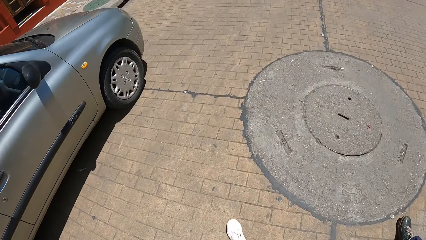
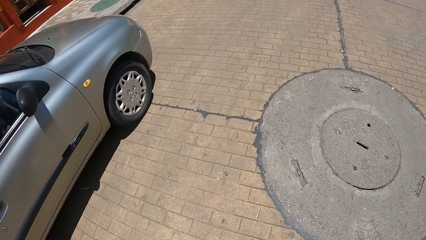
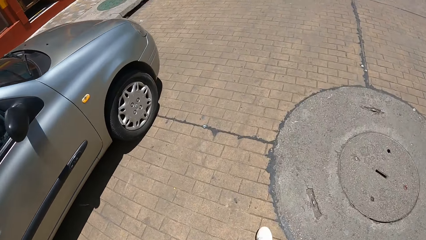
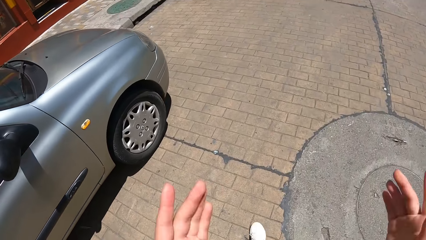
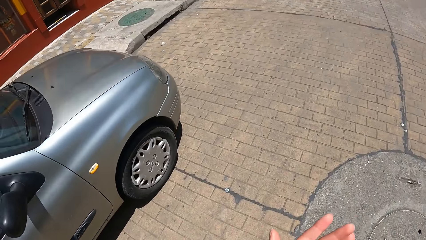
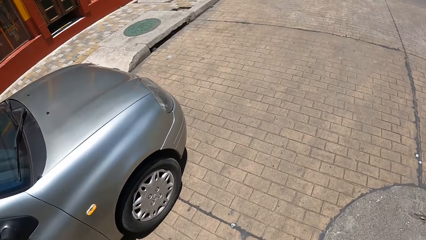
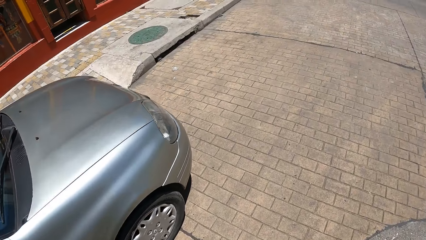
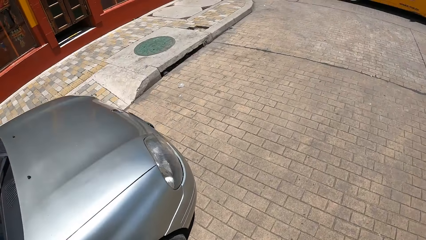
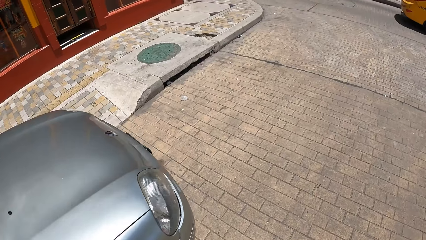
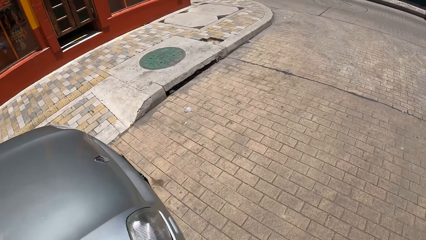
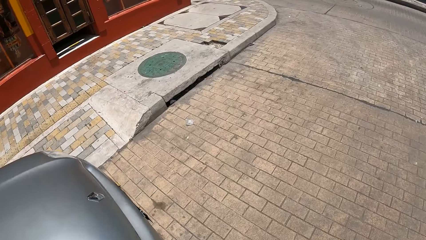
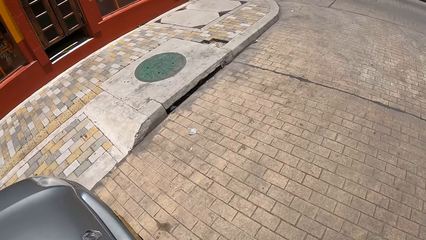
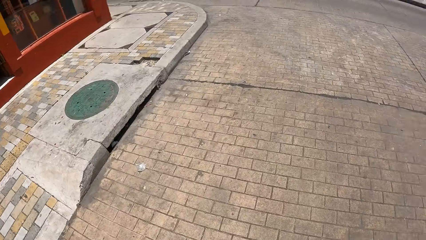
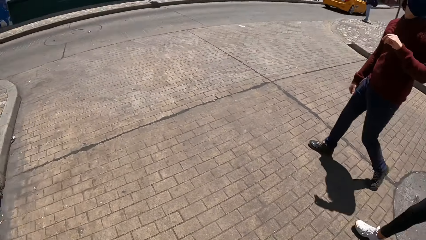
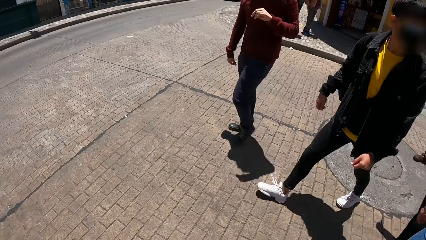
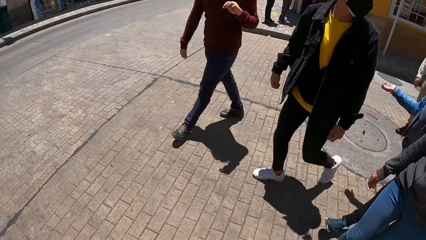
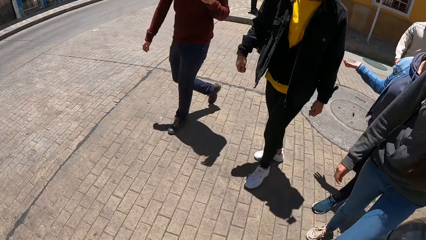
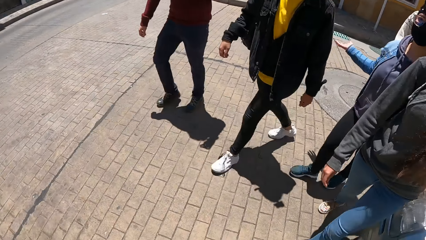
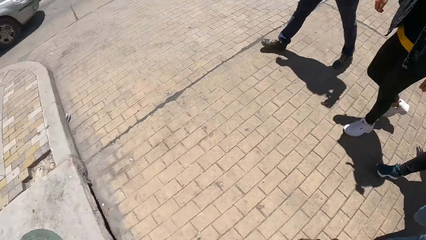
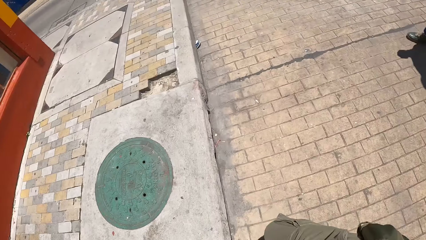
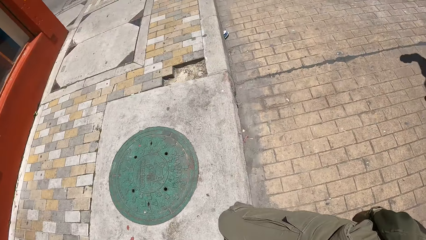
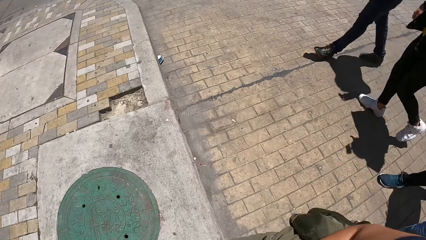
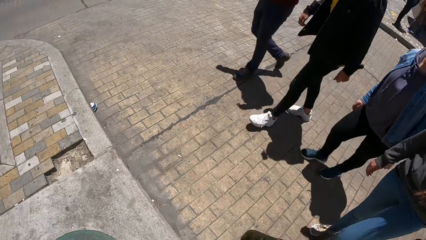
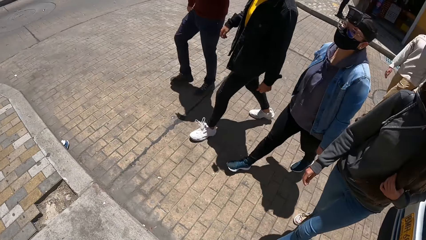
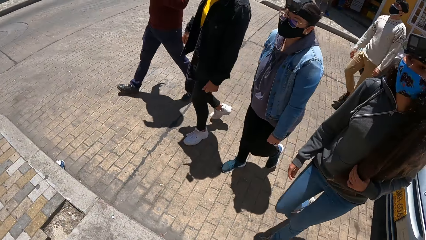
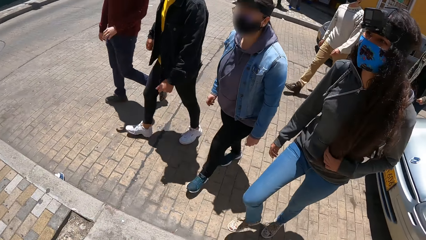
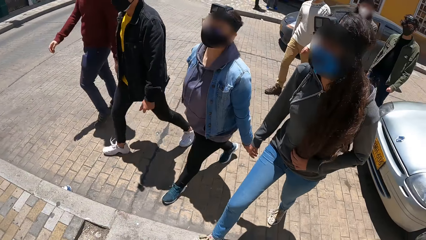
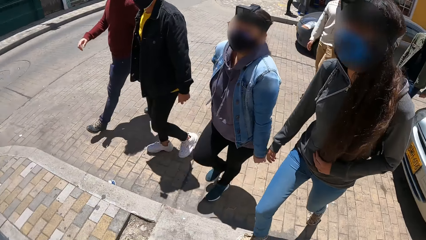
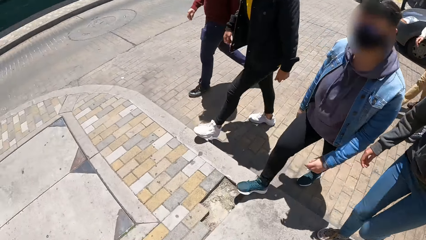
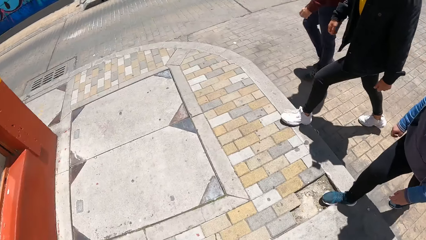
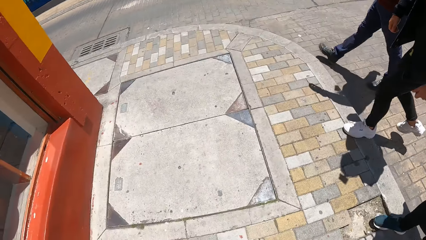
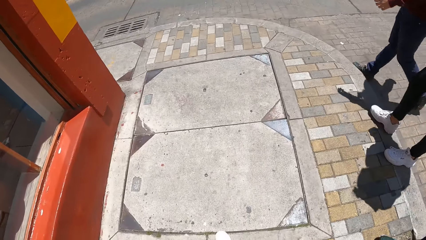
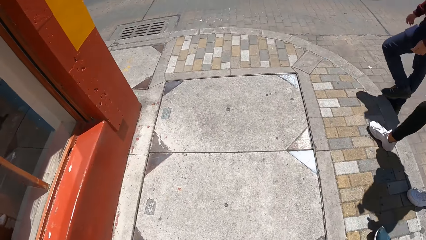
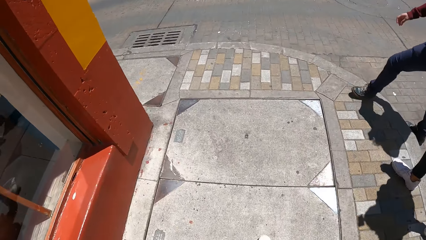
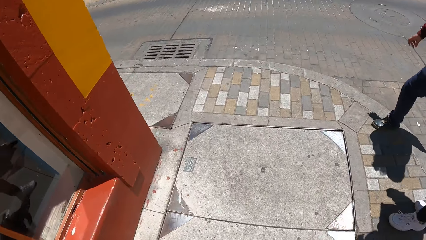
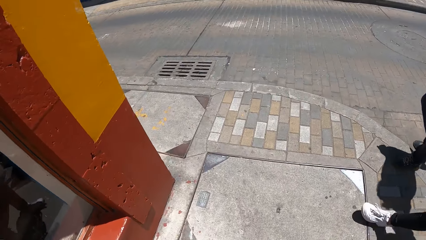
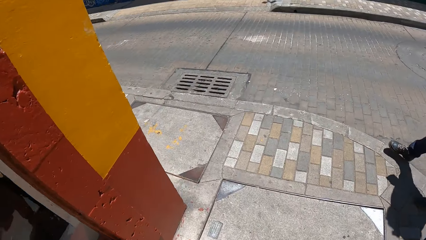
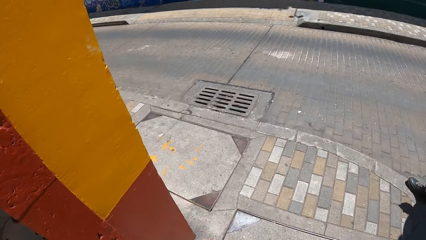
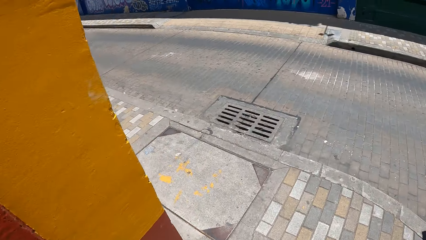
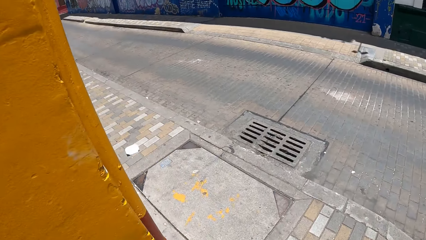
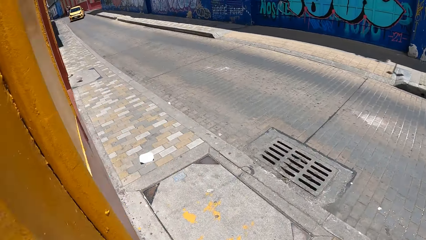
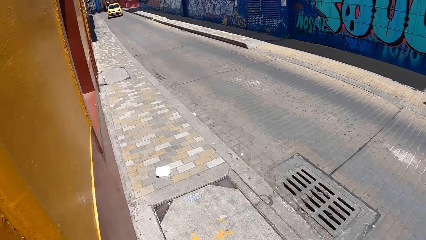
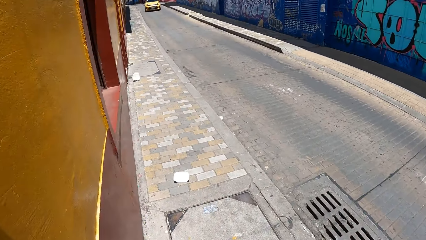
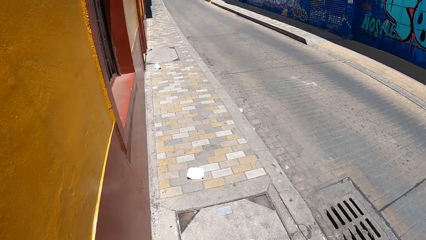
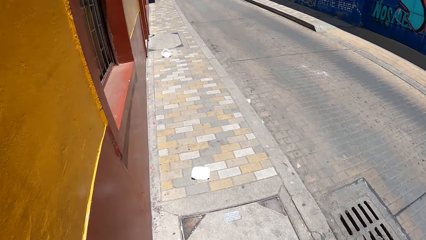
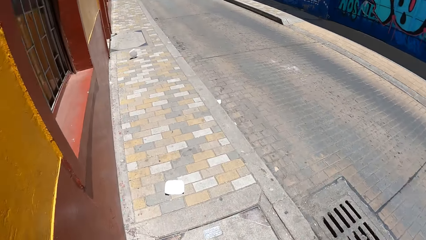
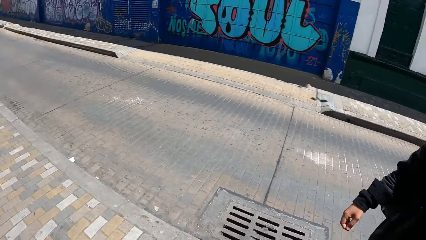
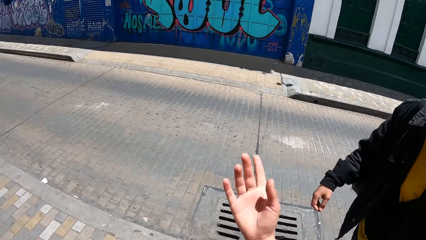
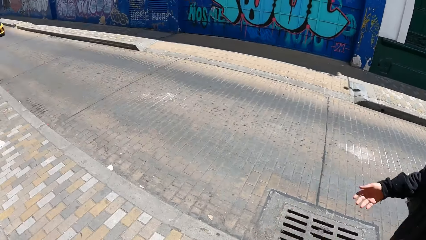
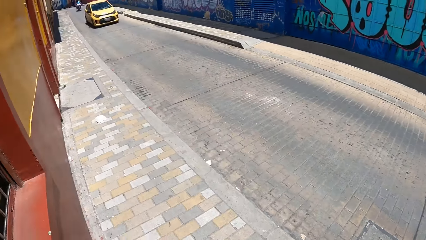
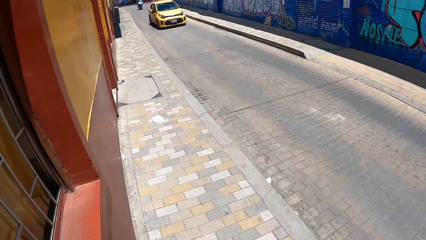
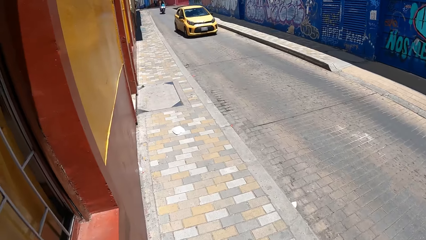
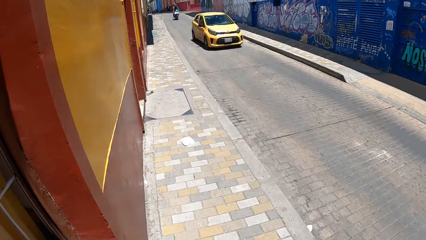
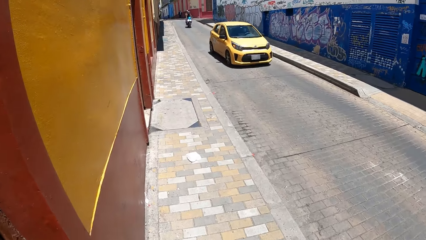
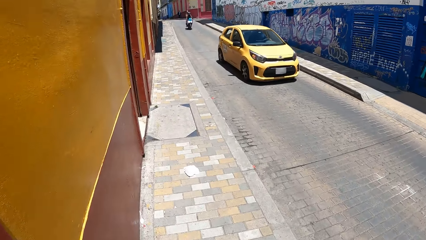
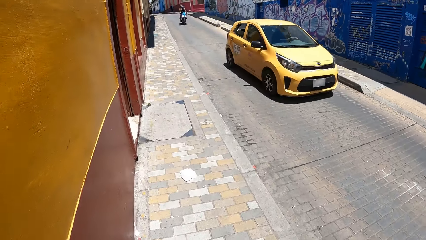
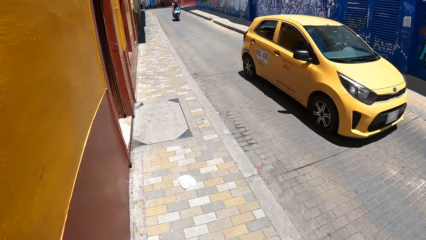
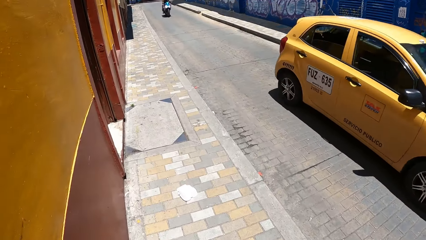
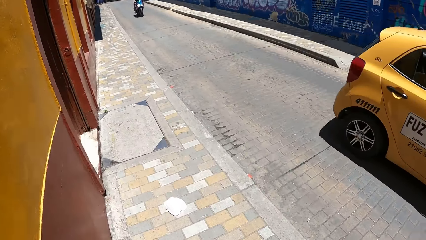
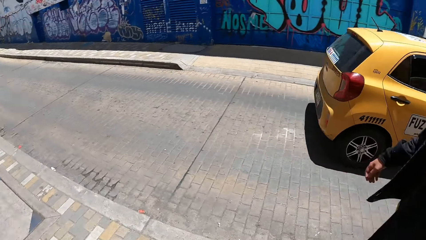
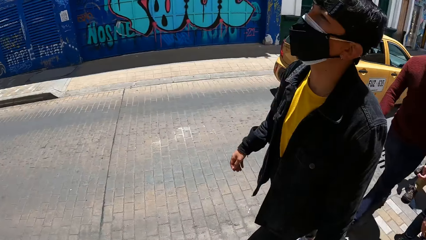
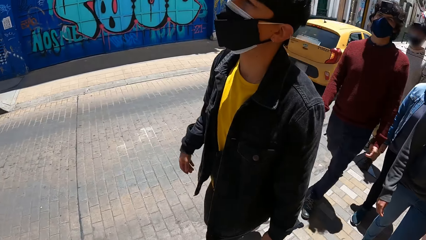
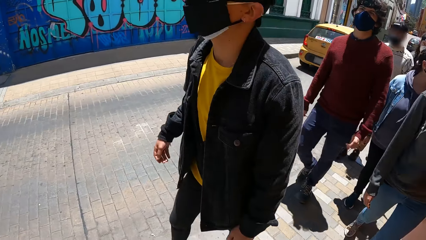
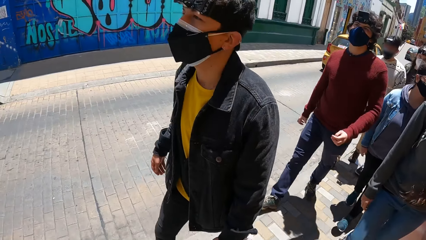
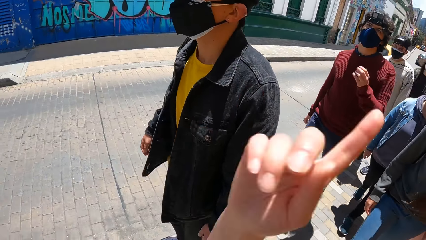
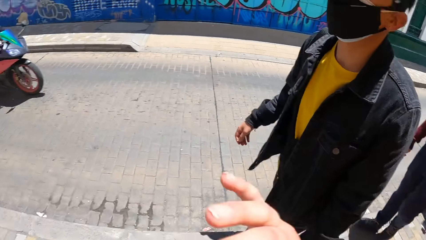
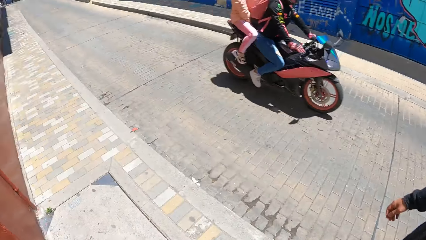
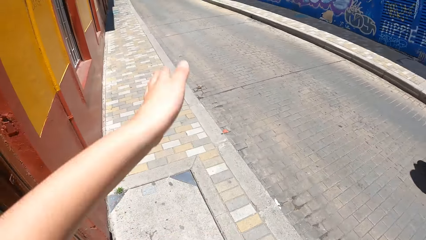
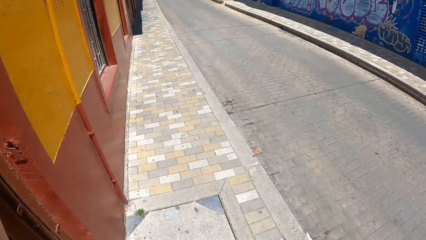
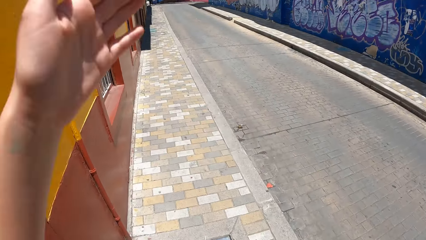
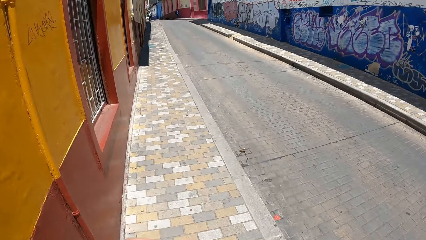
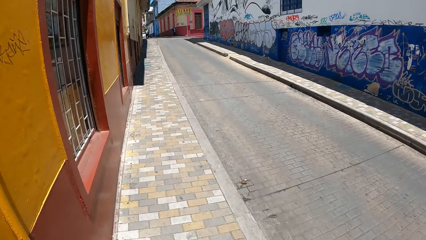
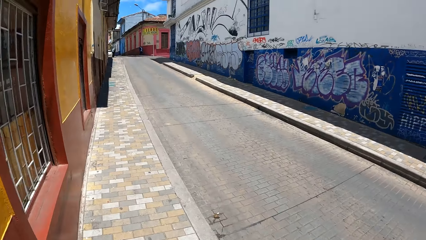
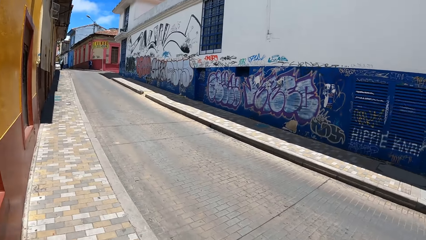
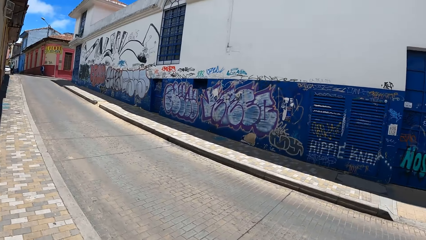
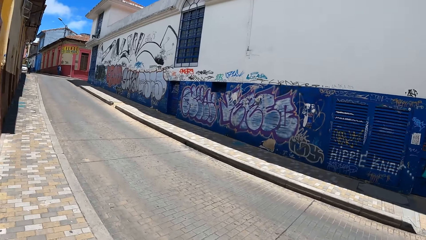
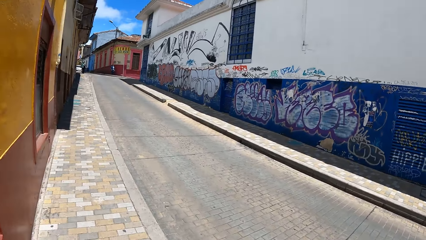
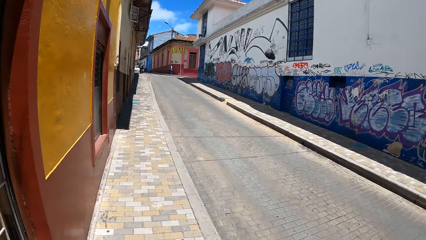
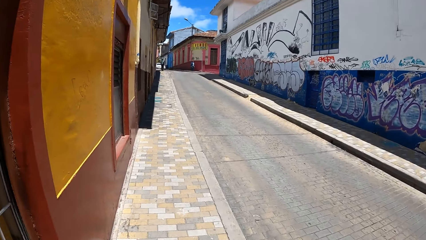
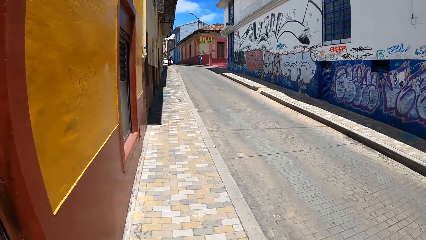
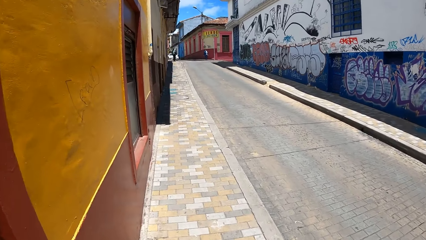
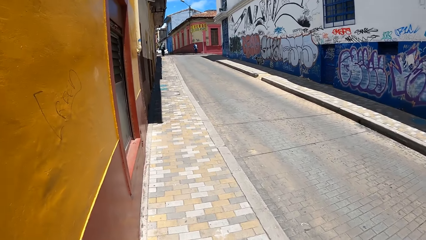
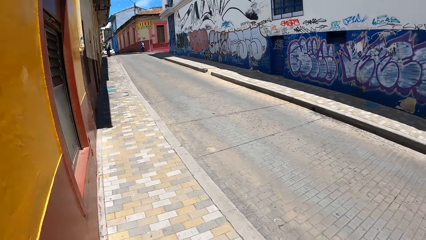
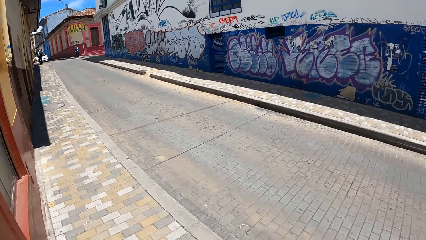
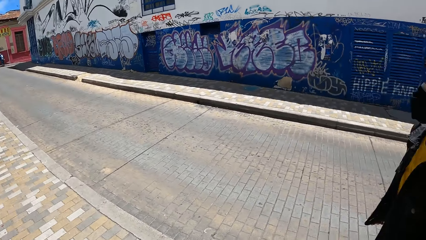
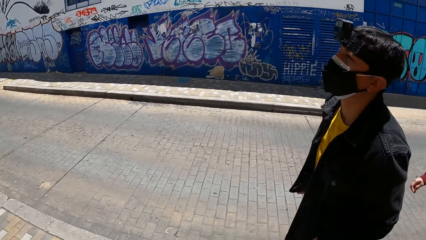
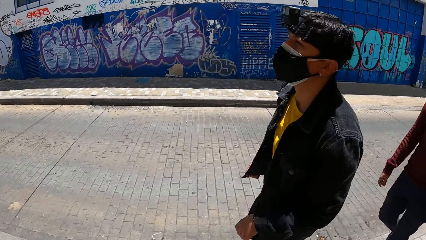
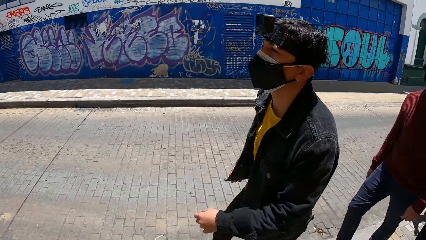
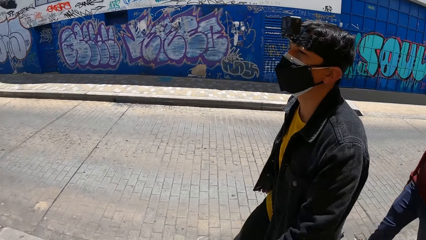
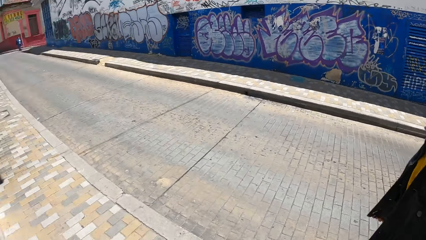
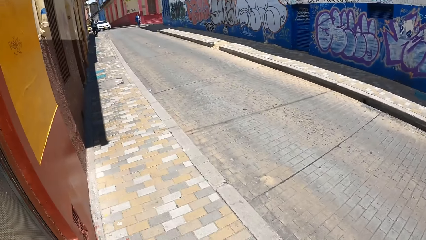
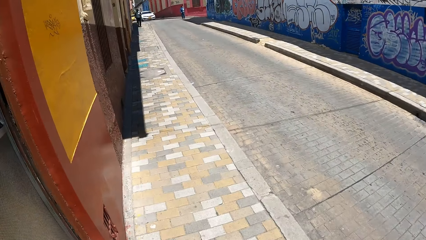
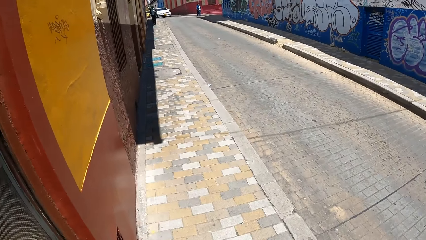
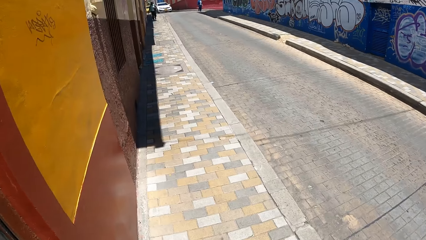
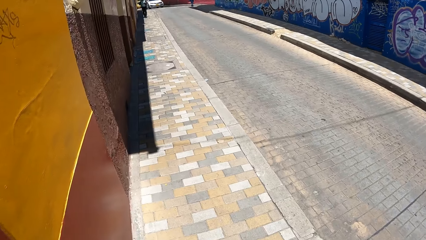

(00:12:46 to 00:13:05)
The camera wearer walks down a pavement with the group of people and interacts with the group of people. They look around. A yellow car drives past them. They move their hands. A black motorcycle drives past them.
